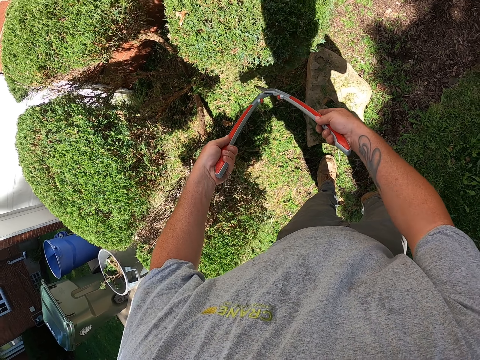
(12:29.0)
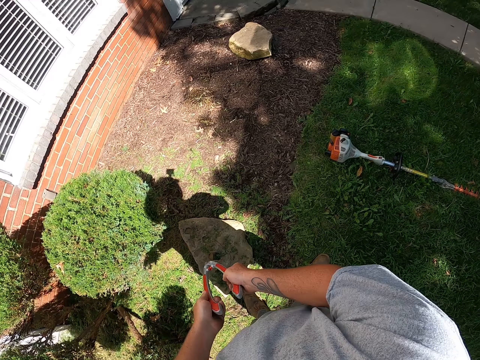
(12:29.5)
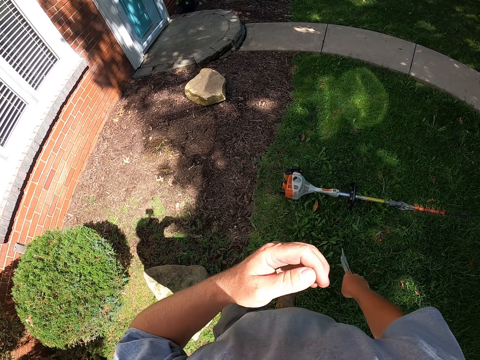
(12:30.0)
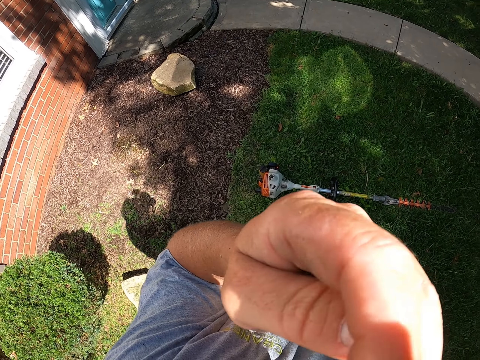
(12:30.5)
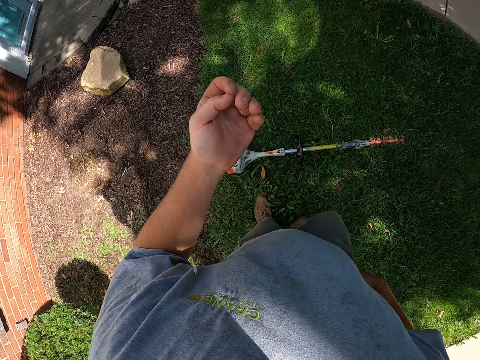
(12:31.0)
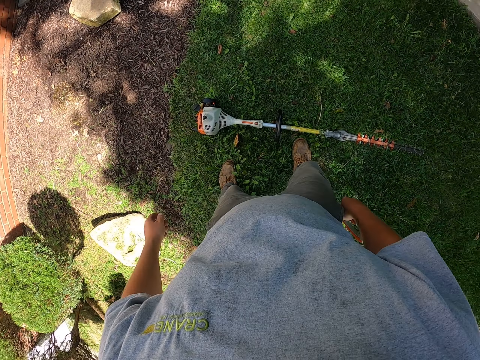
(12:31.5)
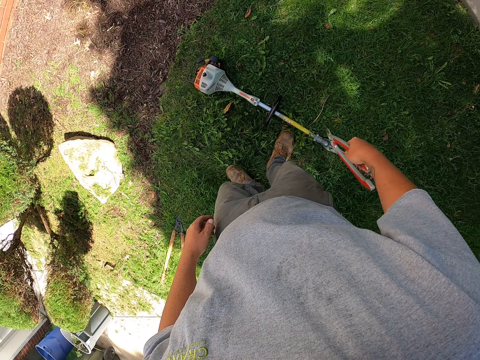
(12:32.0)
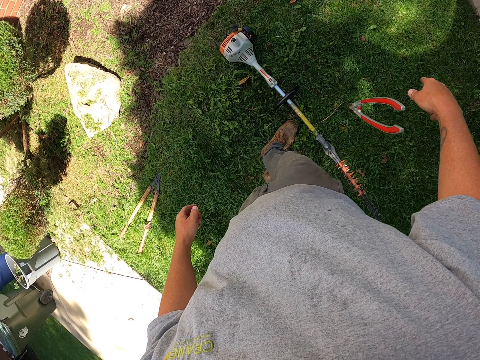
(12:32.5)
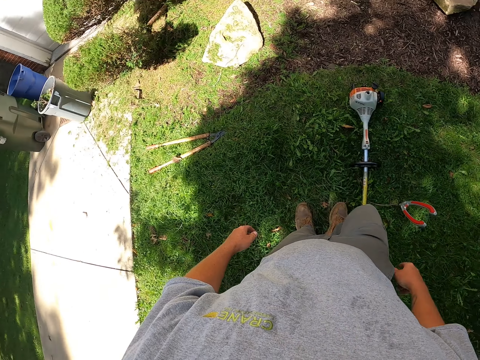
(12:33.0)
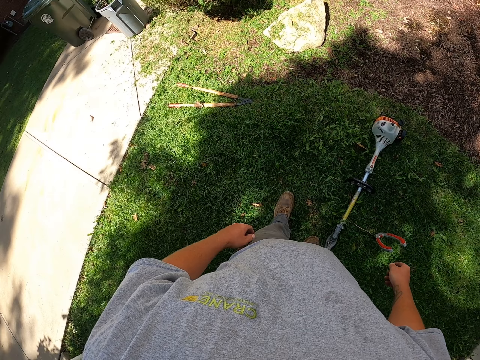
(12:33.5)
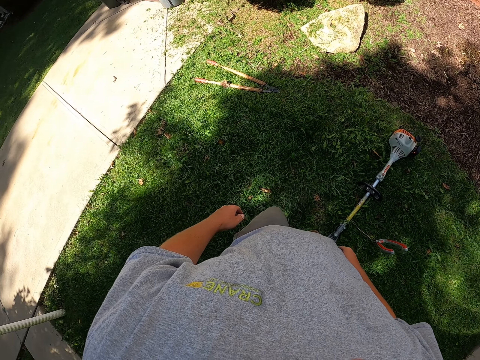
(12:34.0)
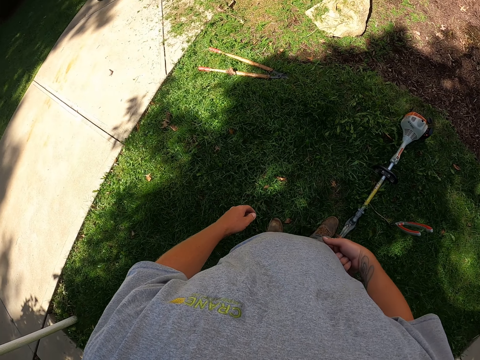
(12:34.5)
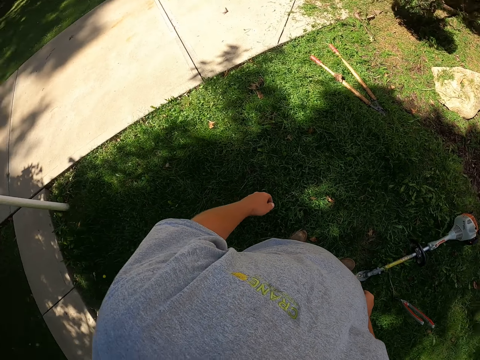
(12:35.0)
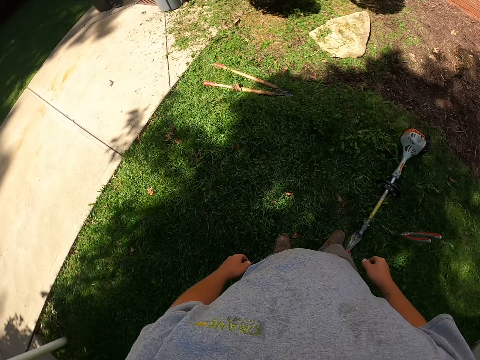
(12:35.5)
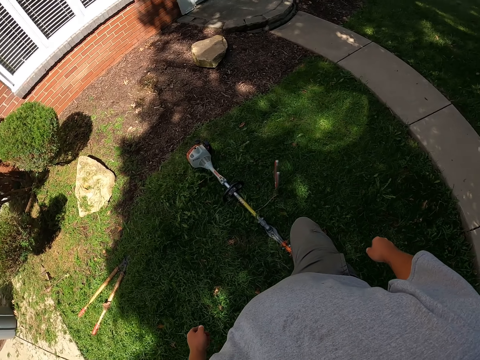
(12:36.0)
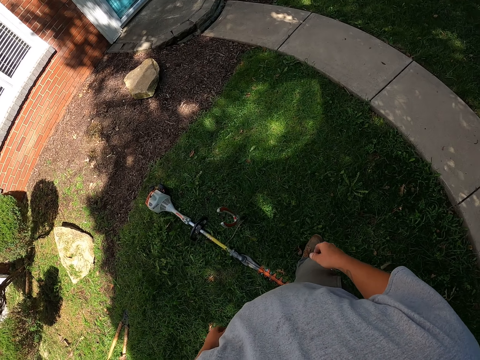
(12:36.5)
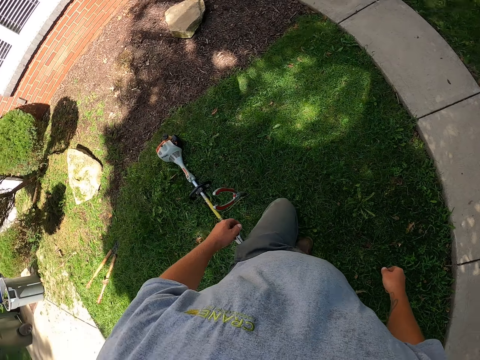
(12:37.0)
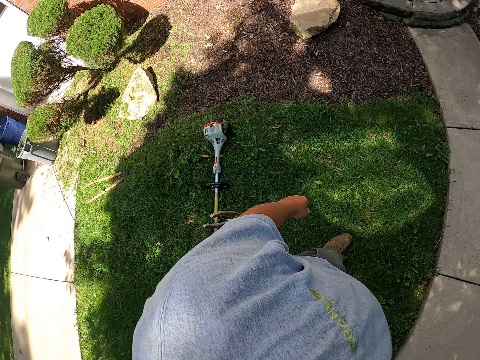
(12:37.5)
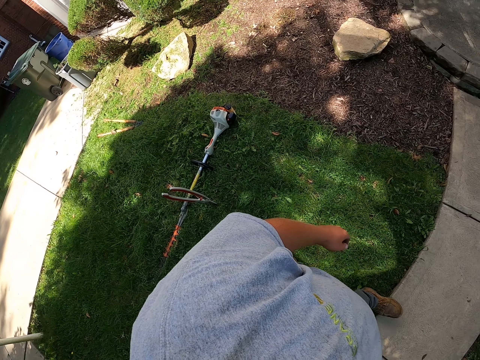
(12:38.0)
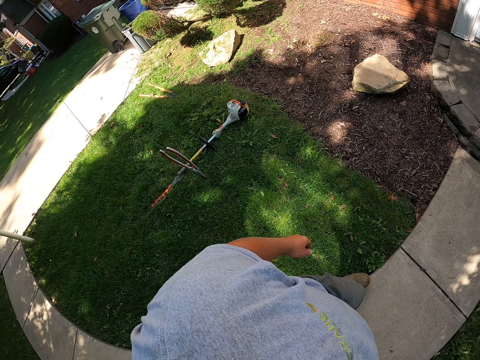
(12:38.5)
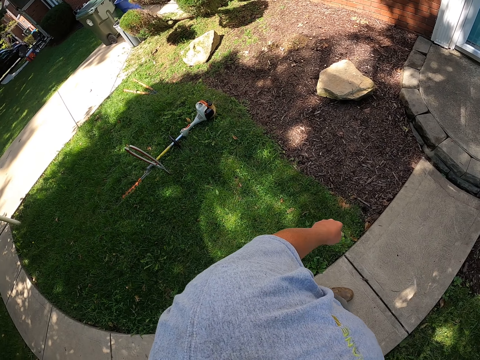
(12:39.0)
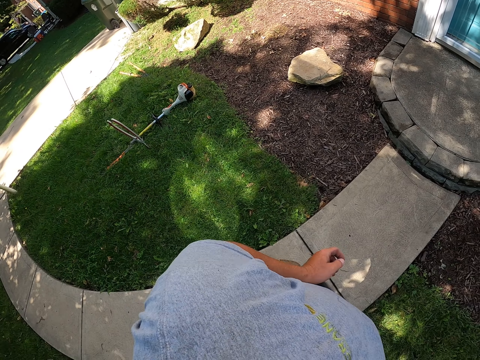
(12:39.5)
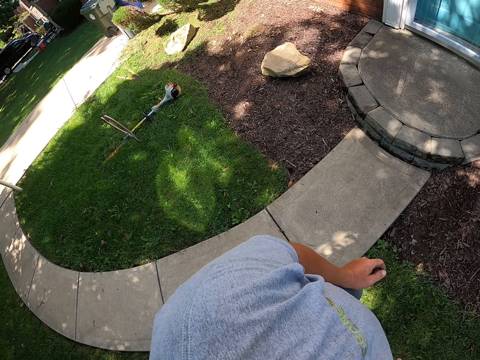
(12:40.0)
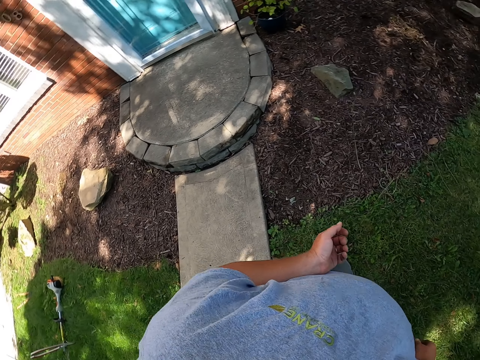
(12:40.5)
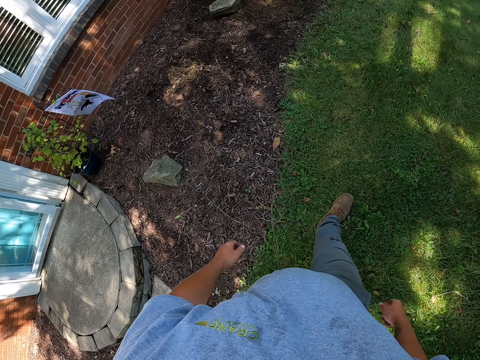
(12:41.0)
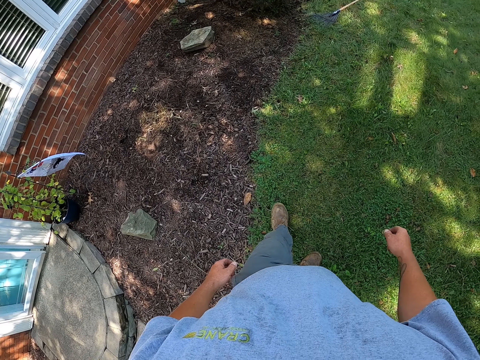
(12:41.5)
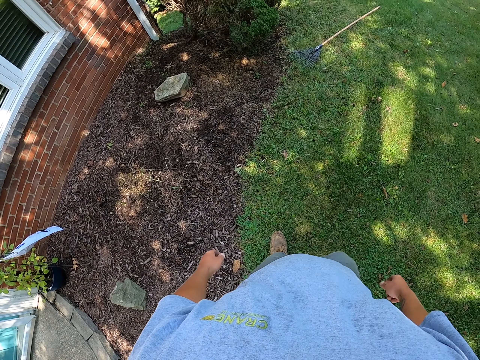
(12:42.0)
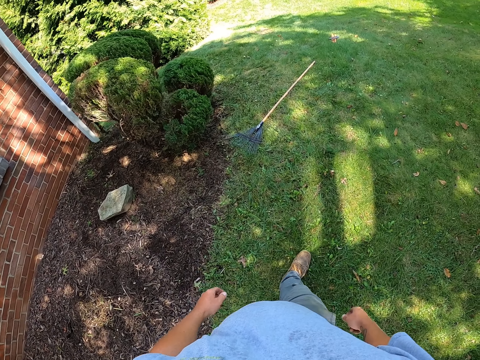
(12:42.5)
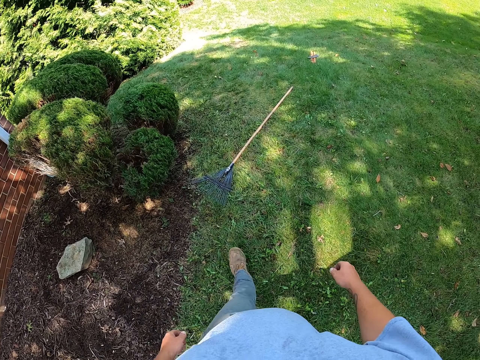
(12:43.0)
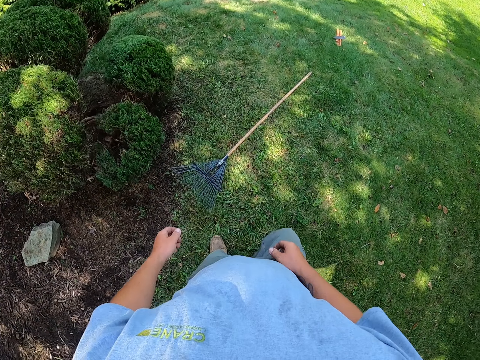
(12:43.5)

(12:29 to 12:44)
The camera wearer walks around. He trims the shrubs with the shrub clippers. He holds the shrub clippers and walks around. He lifts his hand. He holds the shrub clippers and walks around. He puts down his hand. He throws the shrub clippers, or pruning shears, down. He looks around the garden. He walks around the garden. He scratches himself. He walks beside the house.

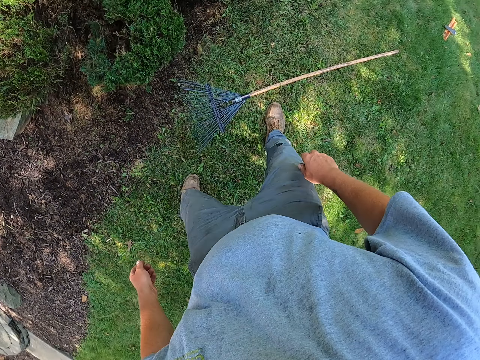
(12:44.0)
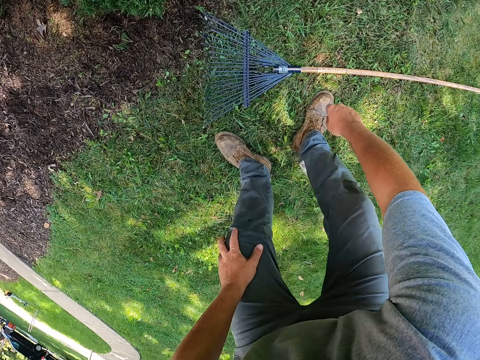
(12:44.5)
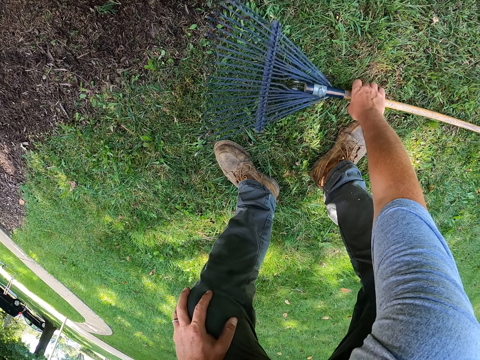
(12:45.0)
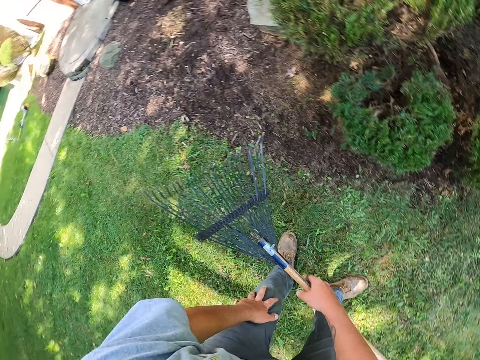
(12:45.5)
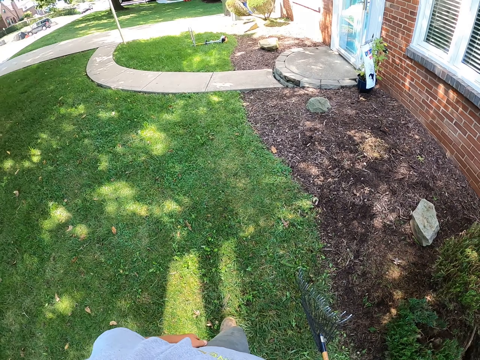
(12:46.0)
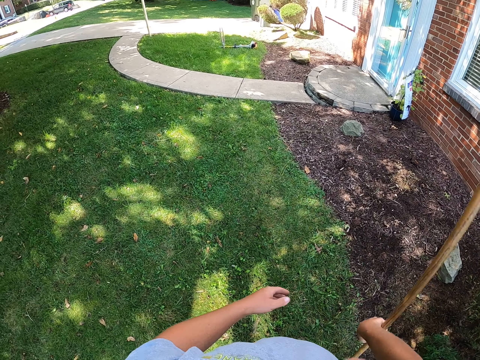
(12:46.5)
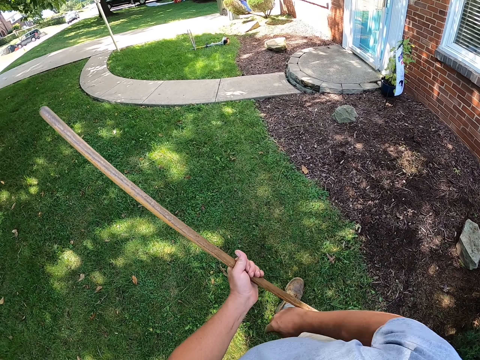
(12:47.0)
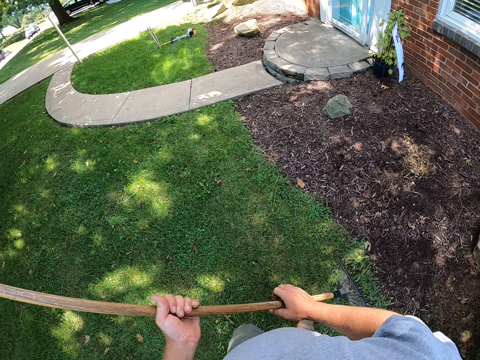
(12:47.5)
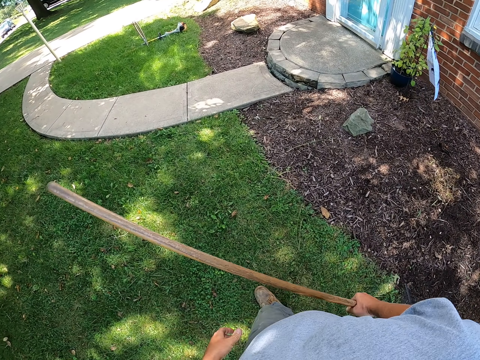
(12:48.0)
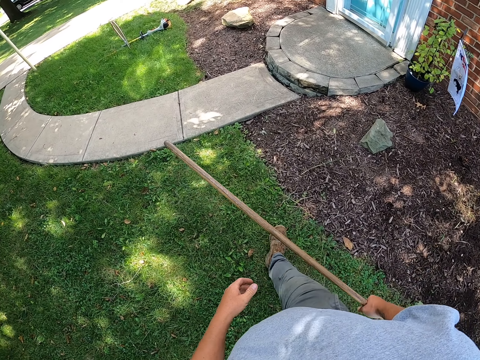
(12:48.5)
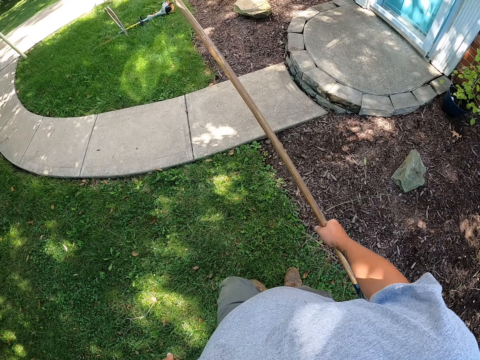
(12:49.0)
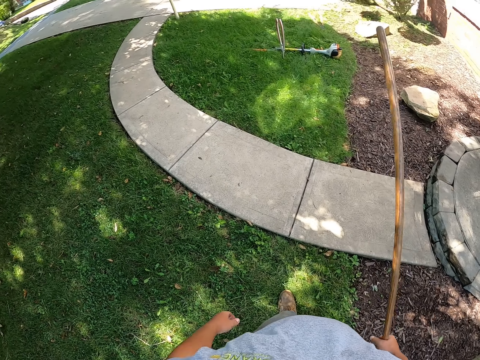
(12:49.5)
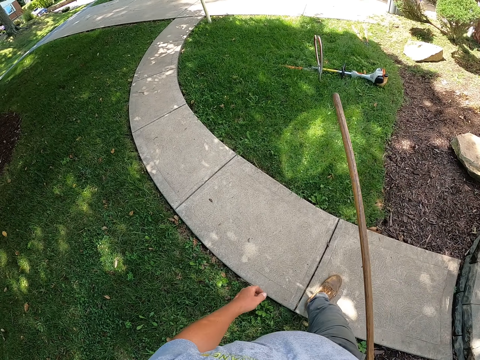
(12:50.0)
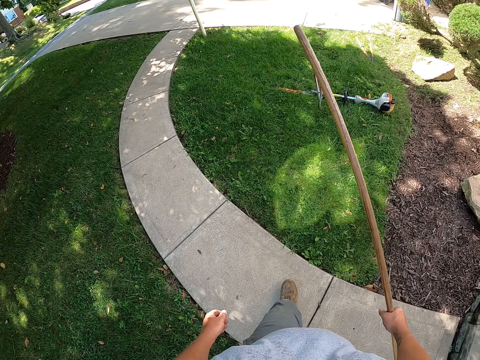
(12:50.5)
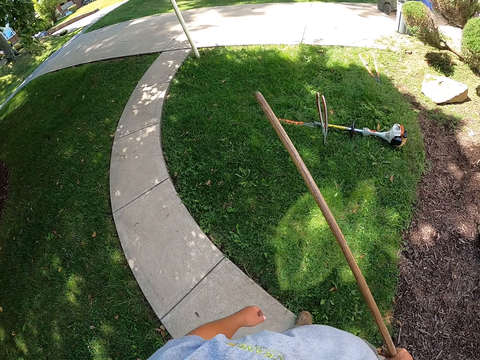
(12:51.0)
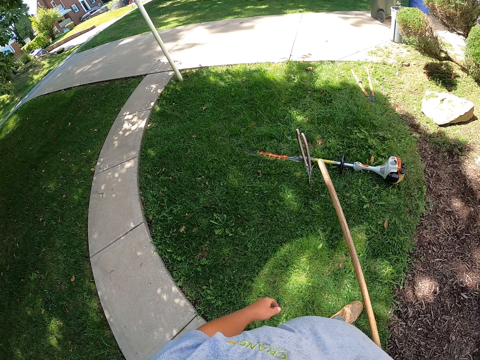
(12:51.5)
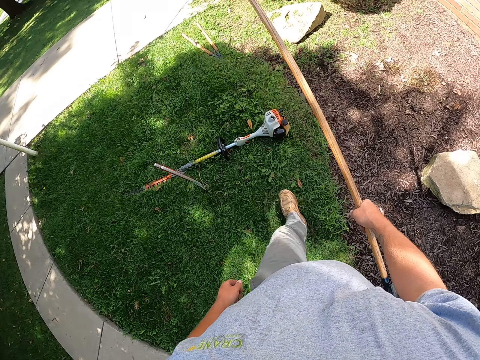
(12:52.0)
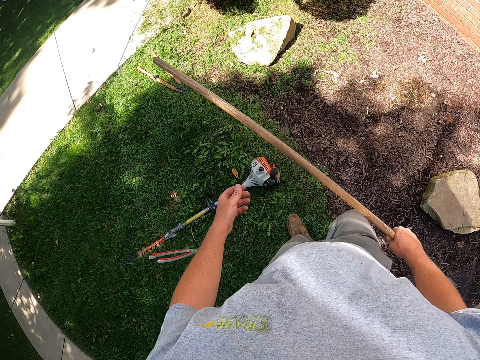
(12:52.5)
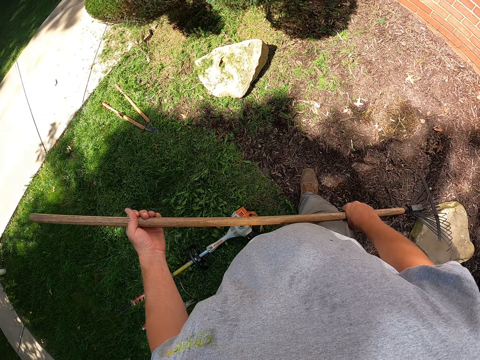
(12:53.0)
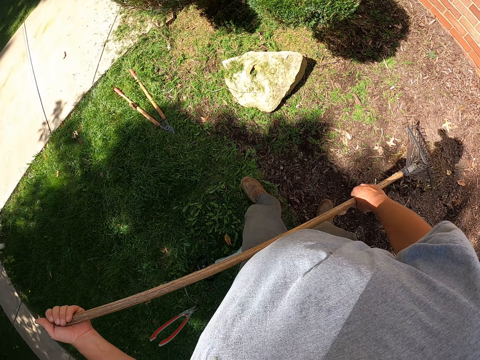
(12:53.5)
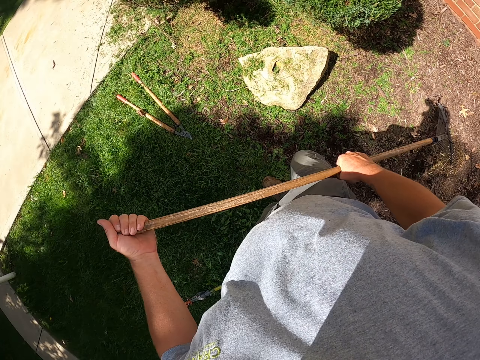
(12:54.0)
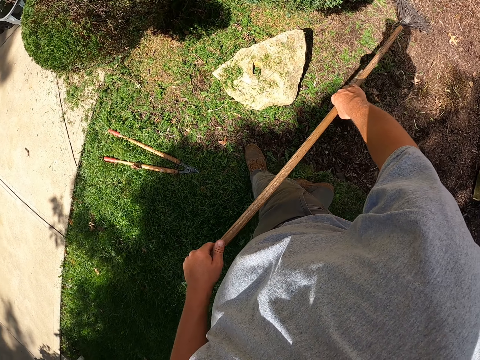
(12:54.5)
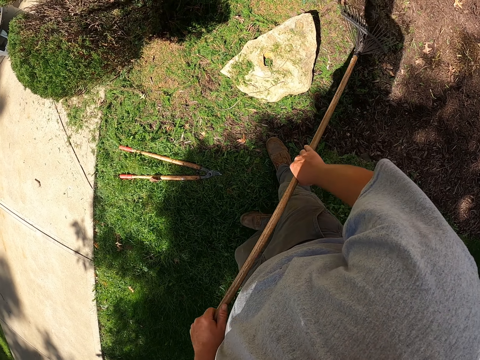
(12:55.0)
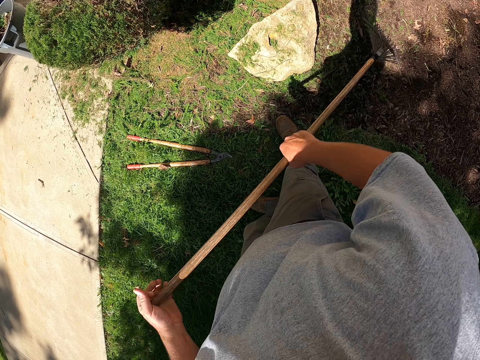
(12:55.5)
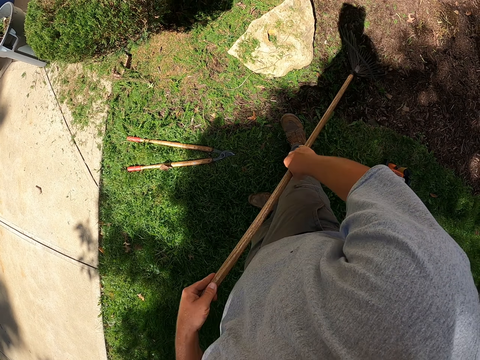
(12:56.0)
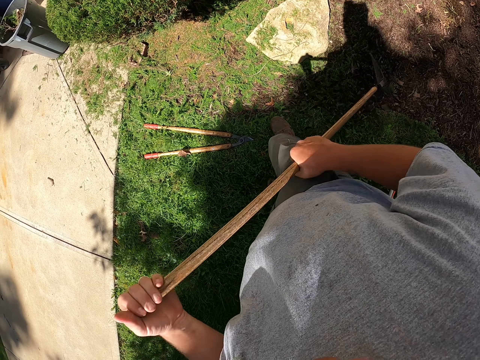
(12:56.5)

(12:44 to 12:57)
The camera wearer picks up the rake. They hold the rake and walk towards the shrubs. They gather the shrub remains. They pull the shrubs with the rake.
